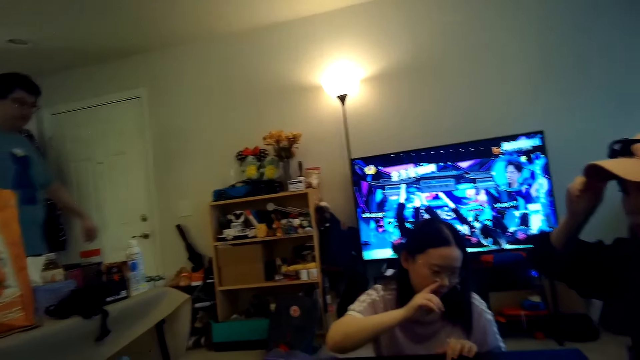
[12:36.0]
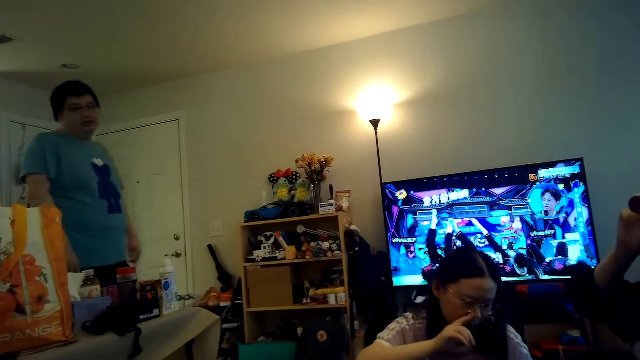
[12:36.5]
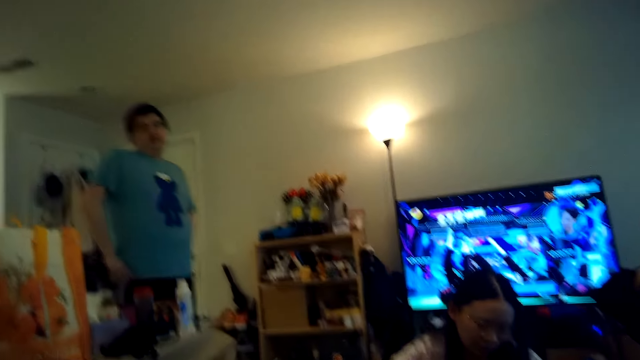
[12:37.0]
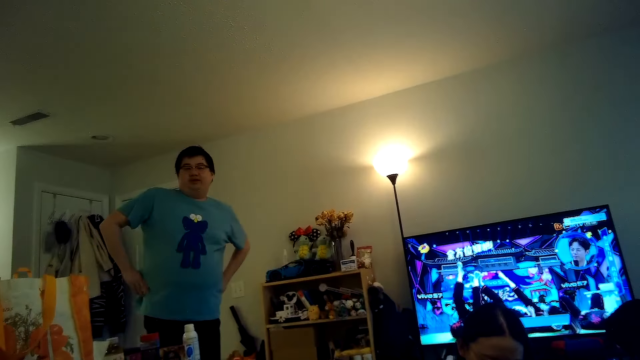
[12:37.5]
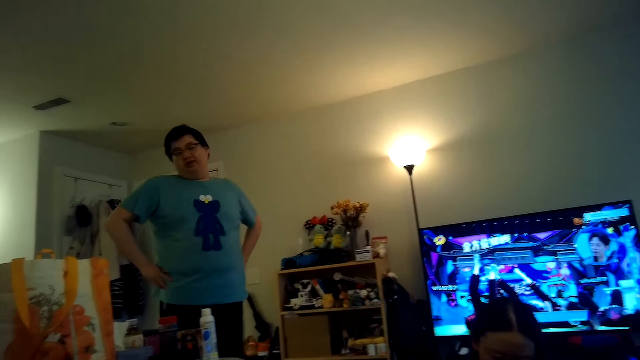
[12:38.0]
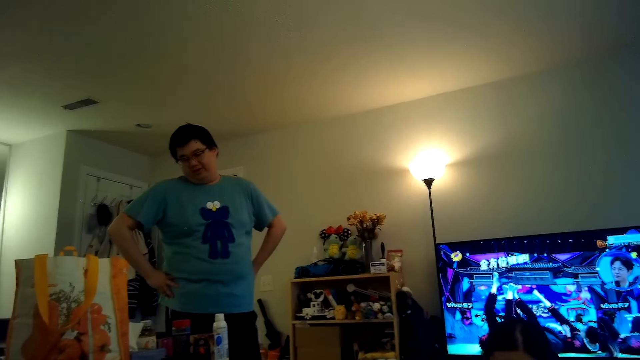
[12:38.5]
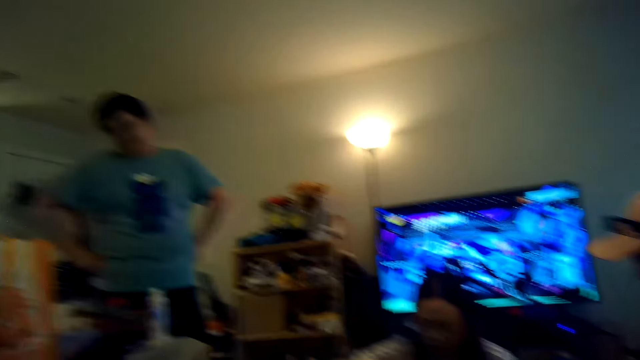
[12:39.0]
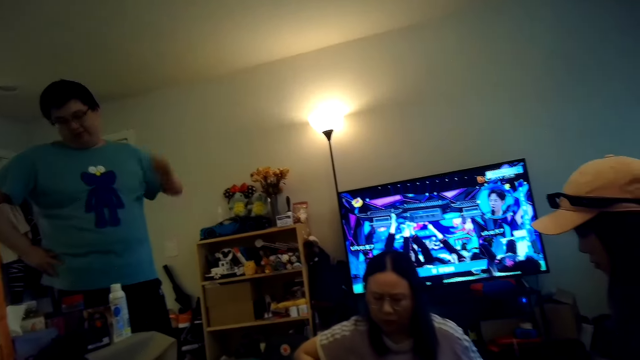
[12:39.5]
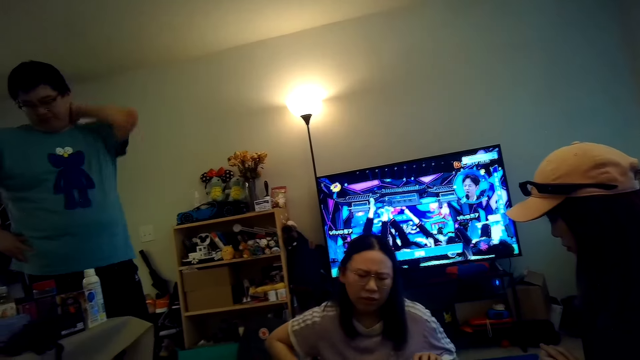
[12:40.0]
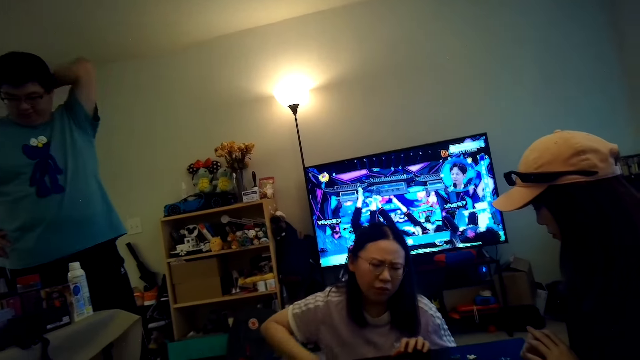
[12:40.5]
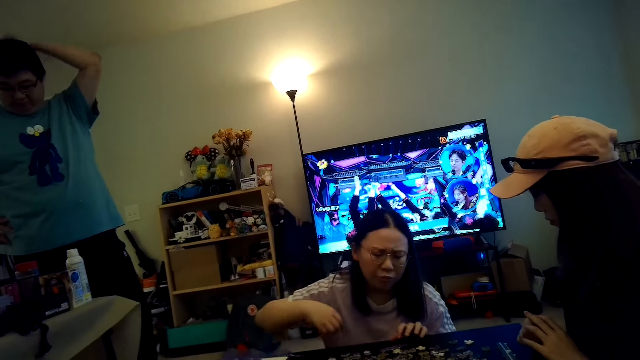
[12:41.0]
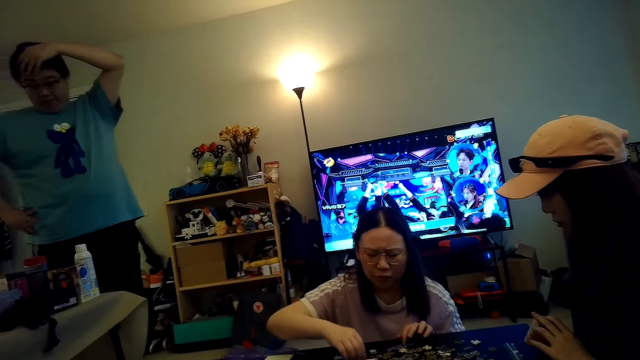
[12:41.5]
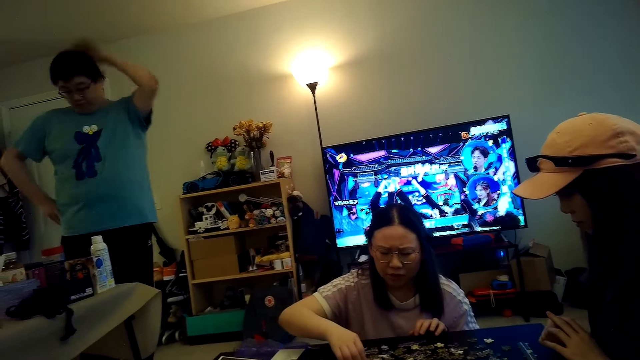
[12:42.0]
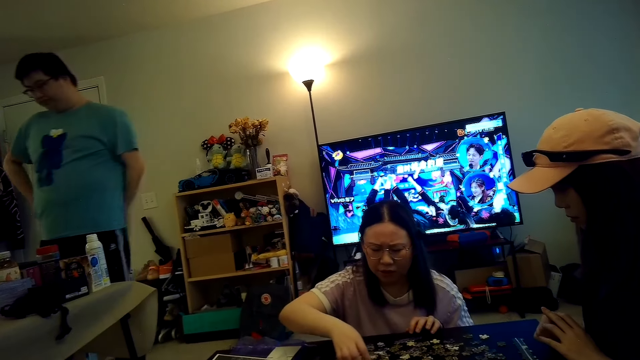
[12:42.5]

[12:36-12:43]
Someone talks to the camera wearer.

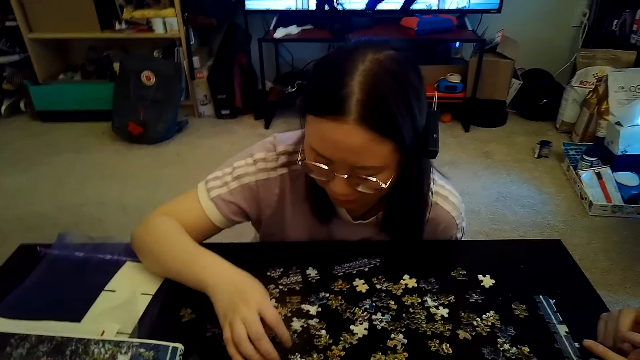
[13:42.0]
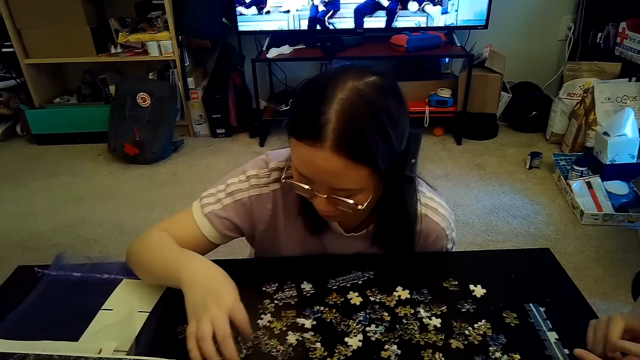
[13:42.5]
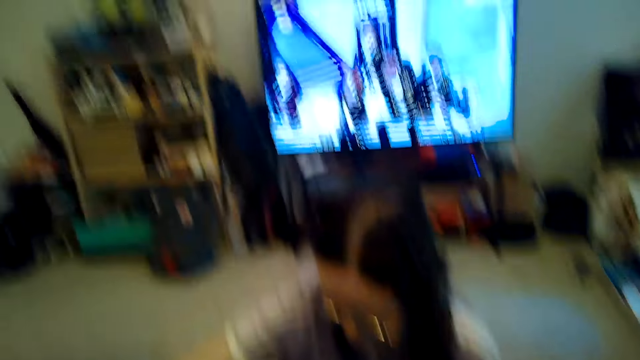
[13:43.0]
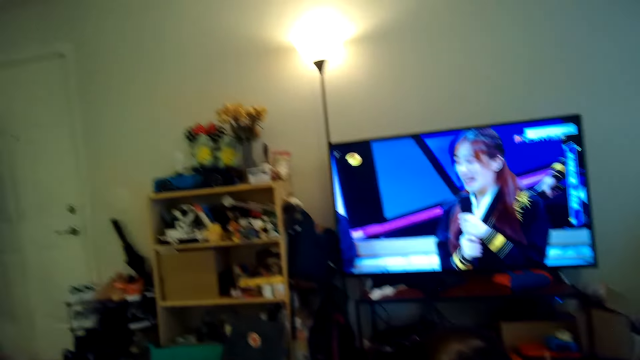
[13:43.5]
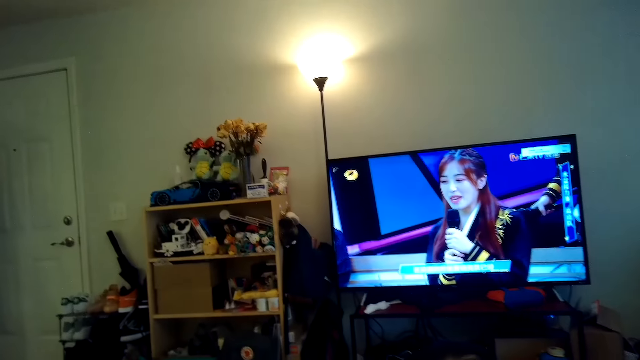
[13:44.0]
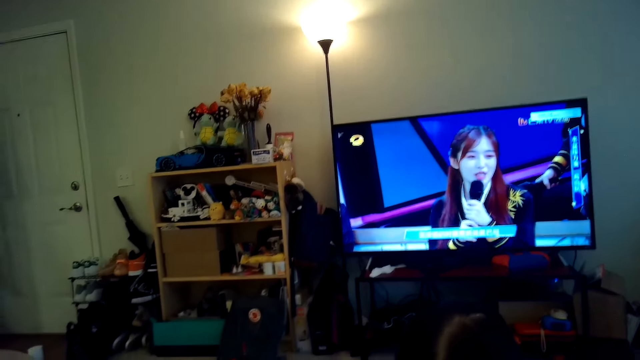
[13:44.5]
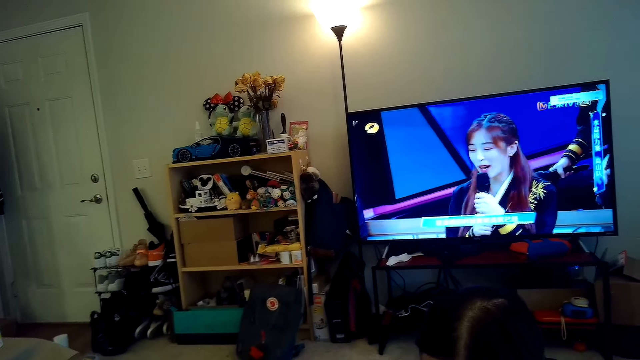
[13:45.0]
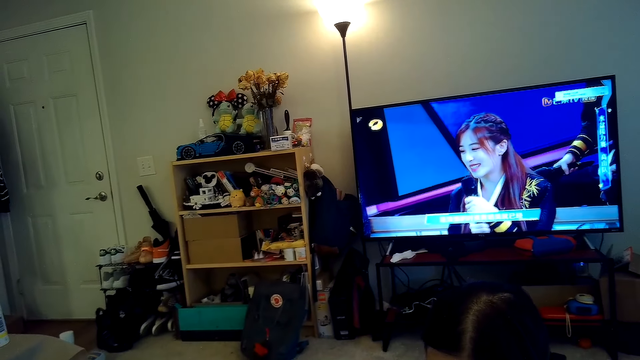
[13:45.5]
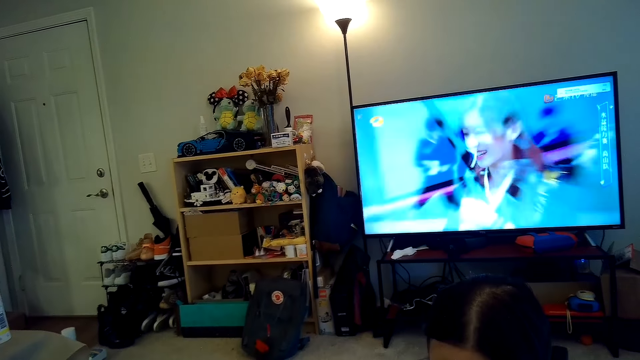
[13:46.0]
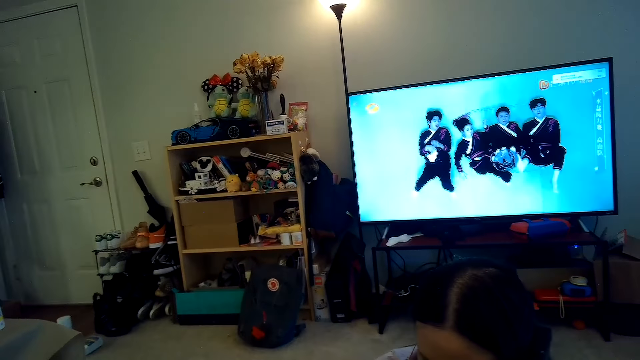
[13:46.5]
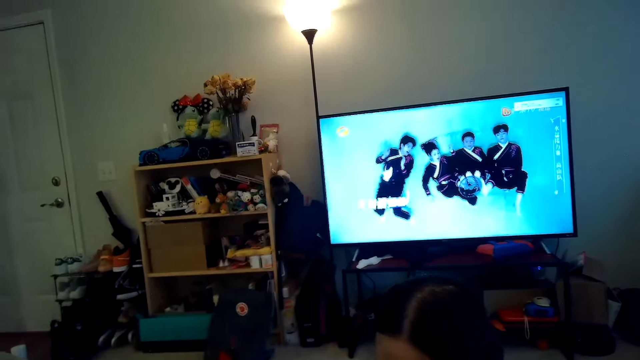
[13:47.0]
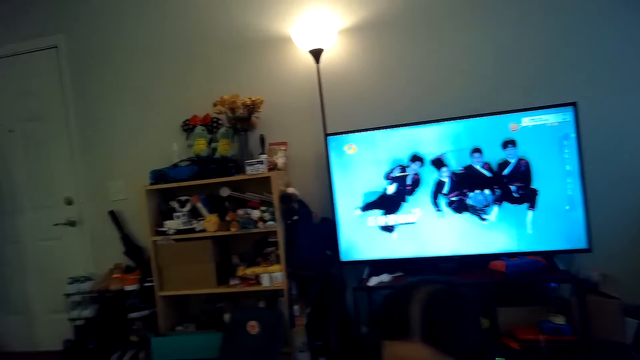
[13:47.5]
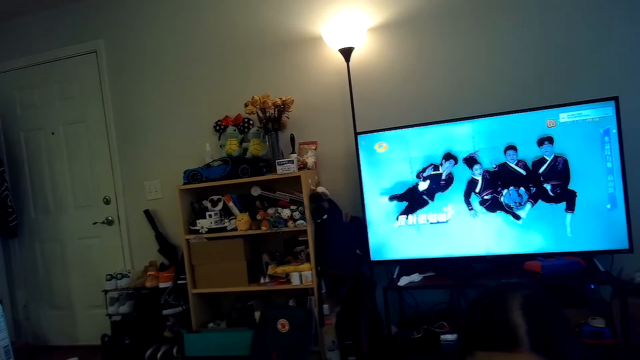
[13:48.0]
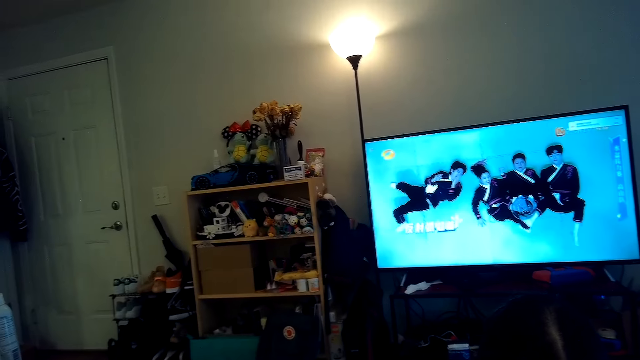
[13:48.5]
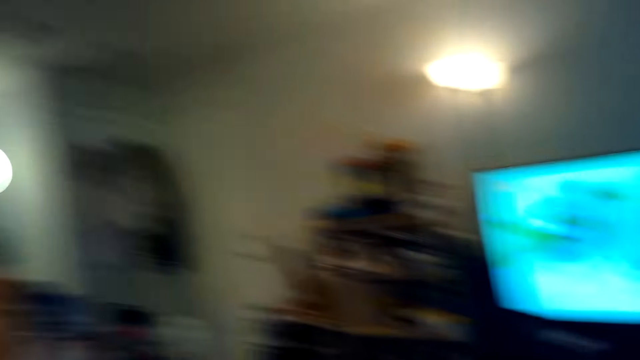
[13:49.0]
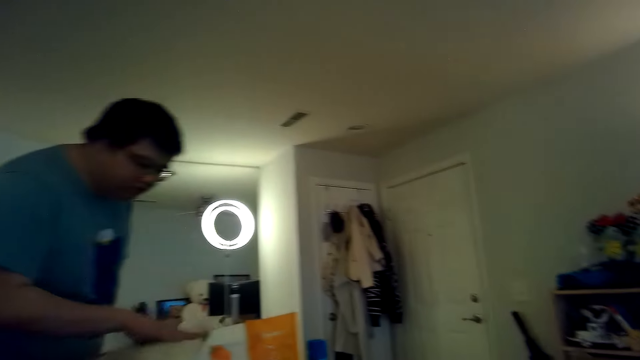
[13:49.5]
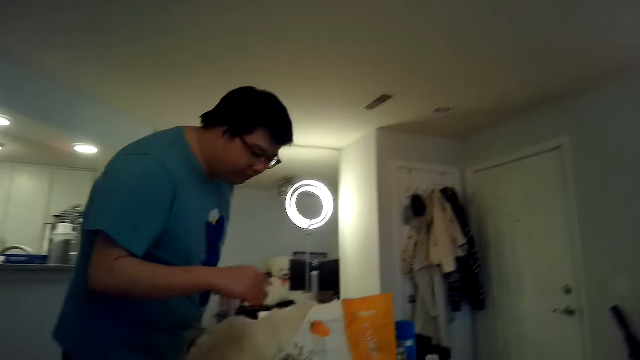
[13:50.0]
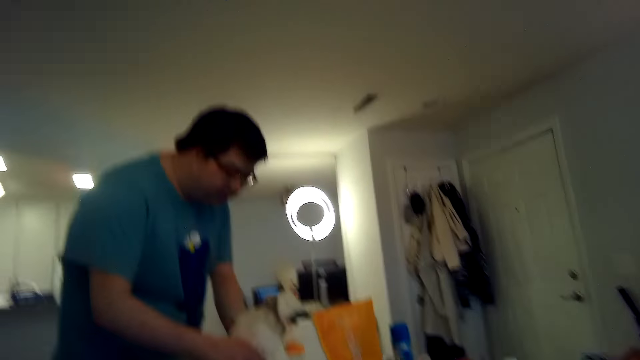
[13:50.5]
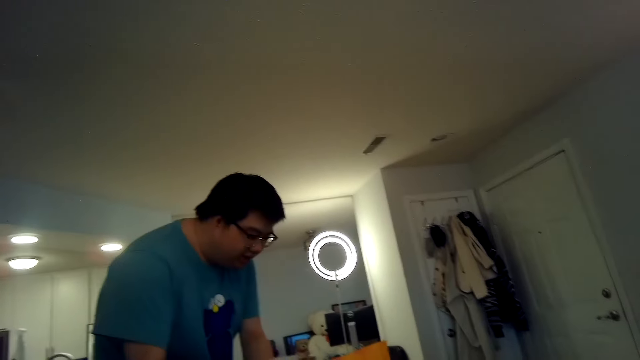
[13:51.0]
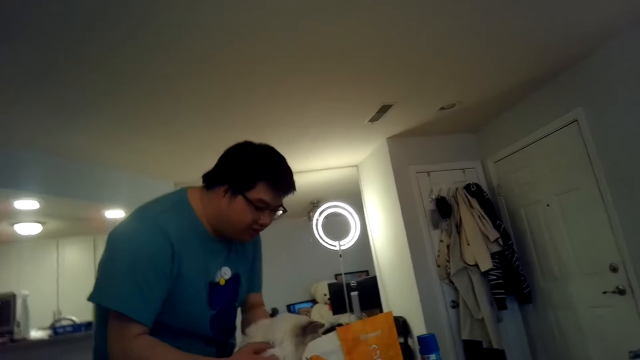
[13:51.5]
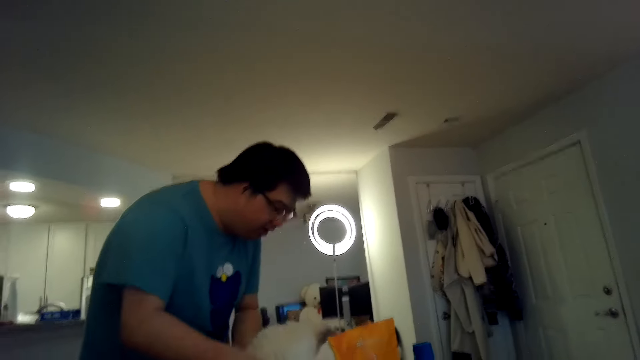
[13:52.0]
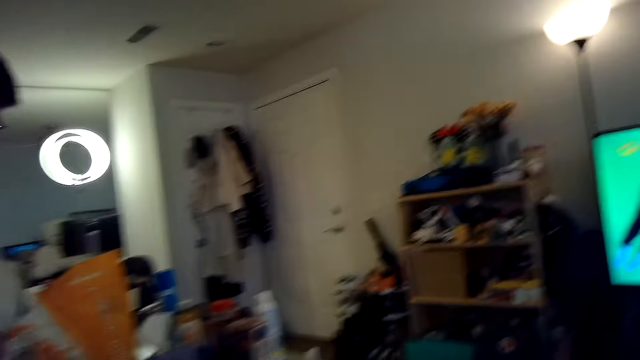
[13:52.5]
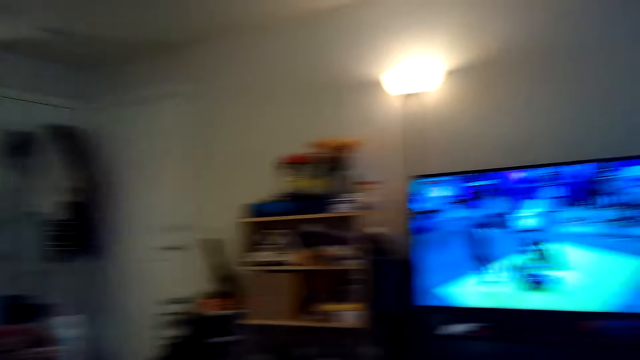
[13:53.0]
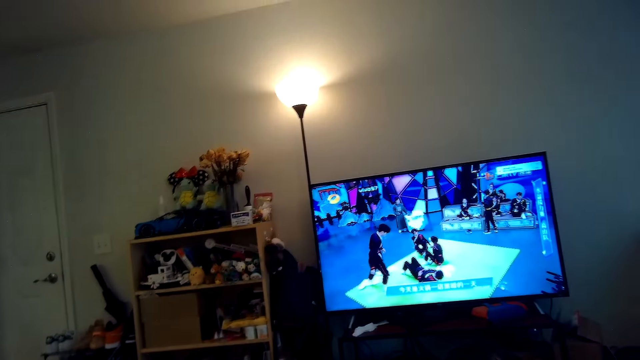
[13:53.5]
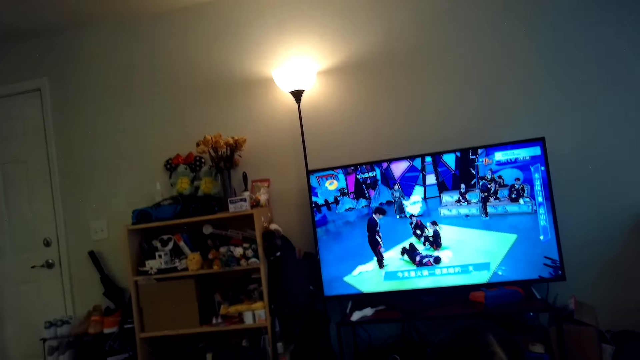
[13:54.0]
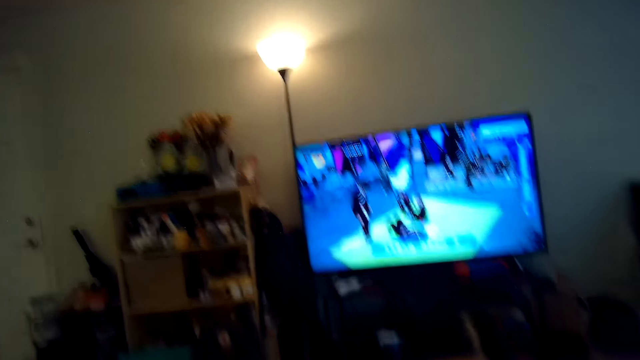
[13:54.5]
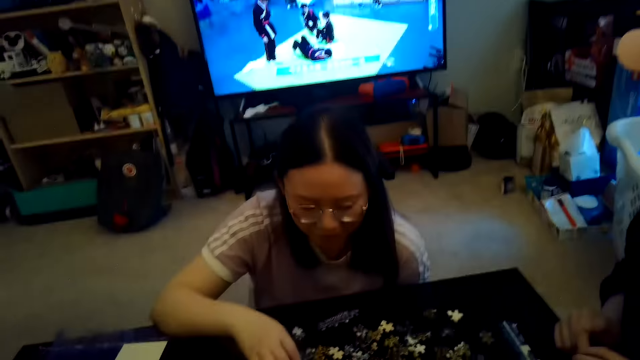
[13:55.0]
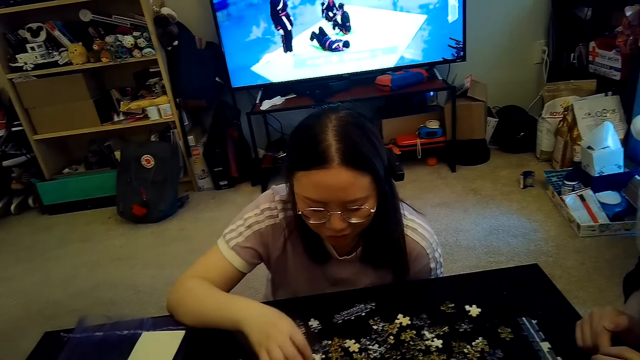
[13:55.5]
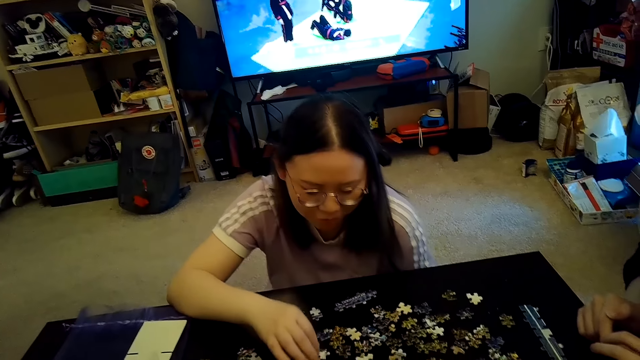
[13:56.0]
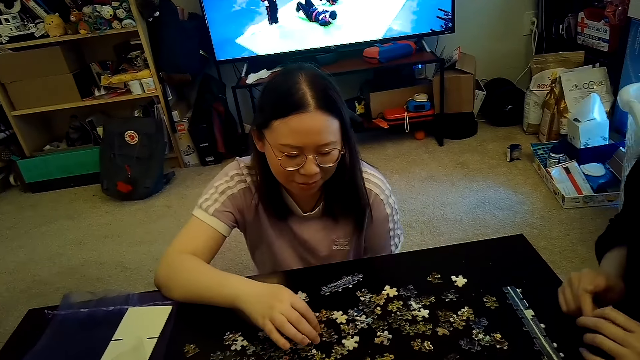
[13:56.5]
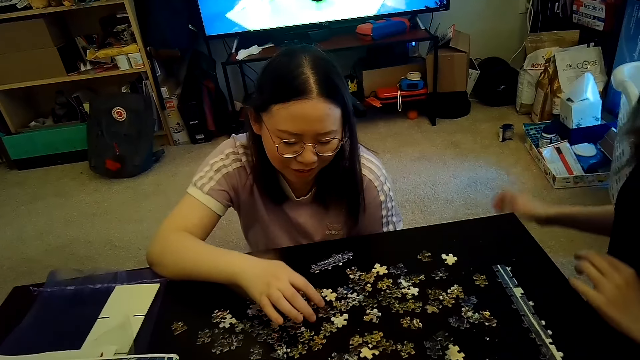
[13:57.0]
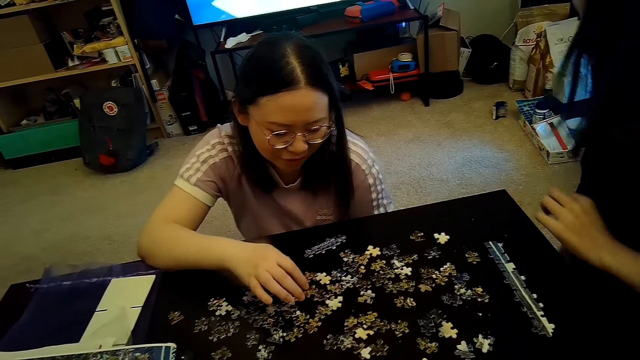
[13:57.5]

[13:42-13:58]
The camera wearer talks with someone. A man touches the cat. A person bends down. The camera wearer watches TV. A woman plays jigsaw. Another woman plays jigsaw.
